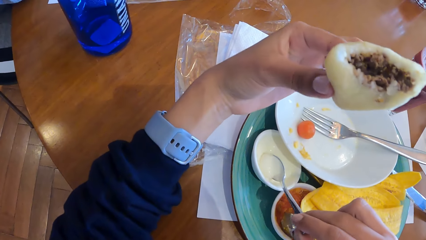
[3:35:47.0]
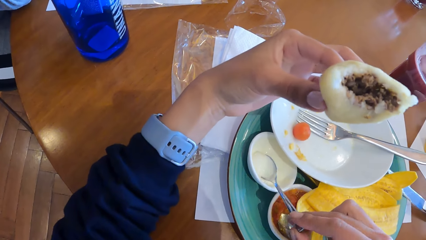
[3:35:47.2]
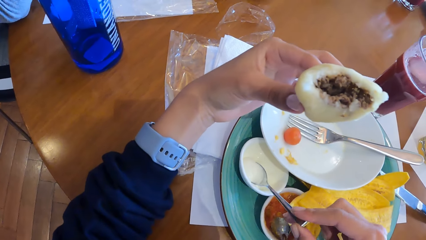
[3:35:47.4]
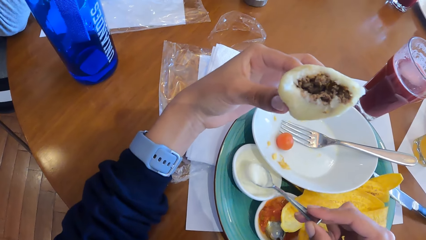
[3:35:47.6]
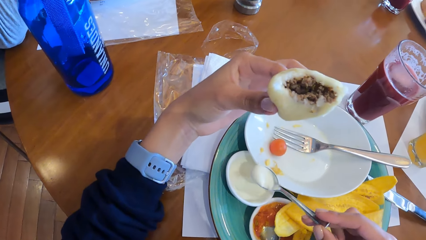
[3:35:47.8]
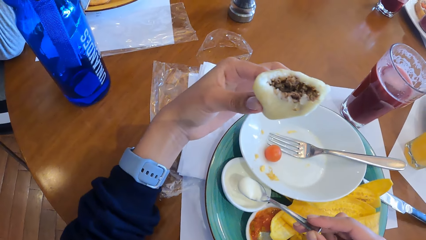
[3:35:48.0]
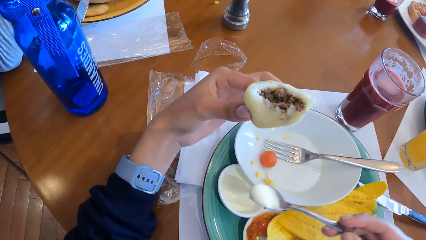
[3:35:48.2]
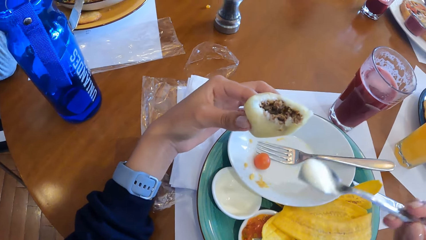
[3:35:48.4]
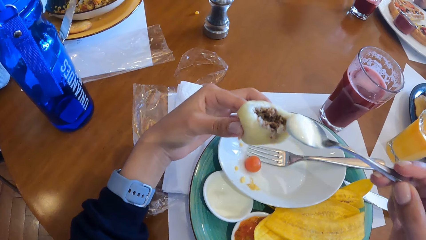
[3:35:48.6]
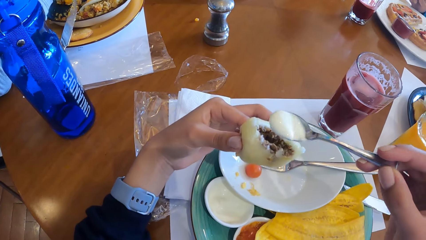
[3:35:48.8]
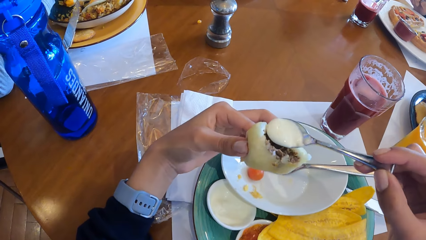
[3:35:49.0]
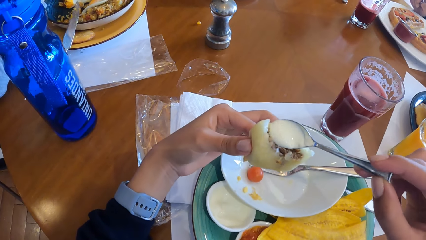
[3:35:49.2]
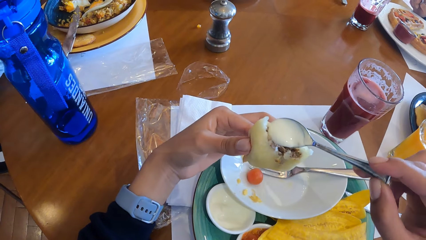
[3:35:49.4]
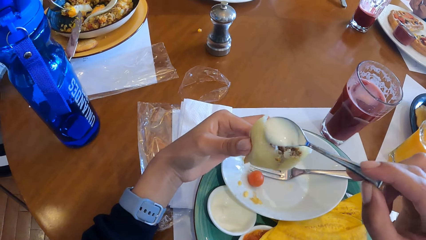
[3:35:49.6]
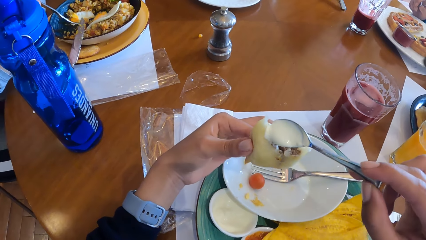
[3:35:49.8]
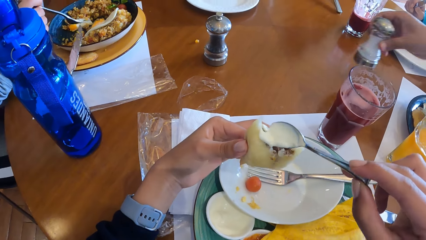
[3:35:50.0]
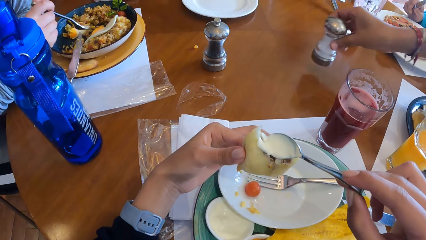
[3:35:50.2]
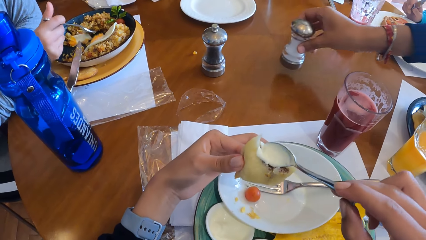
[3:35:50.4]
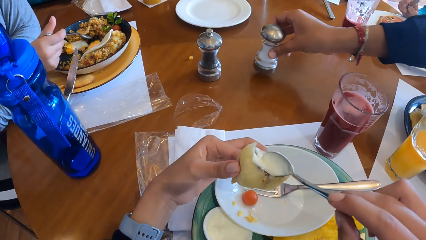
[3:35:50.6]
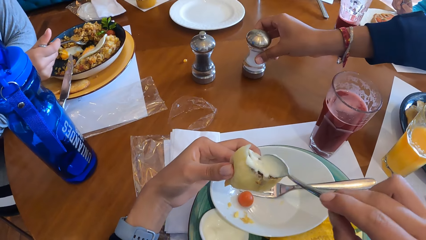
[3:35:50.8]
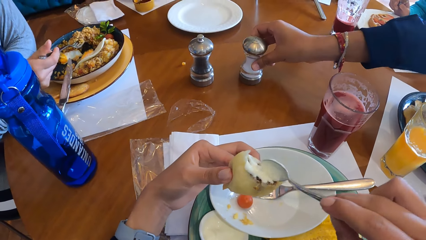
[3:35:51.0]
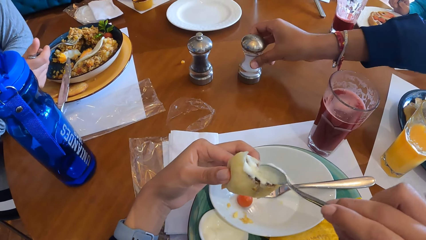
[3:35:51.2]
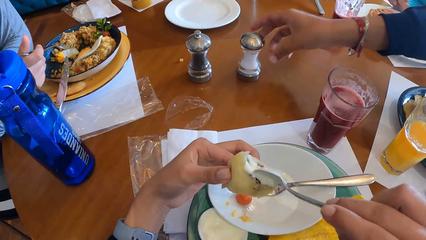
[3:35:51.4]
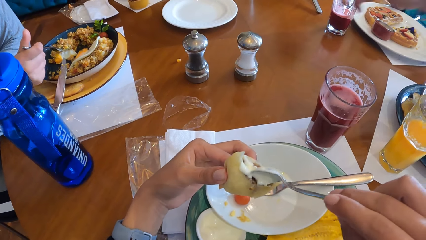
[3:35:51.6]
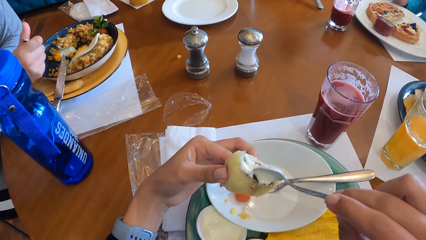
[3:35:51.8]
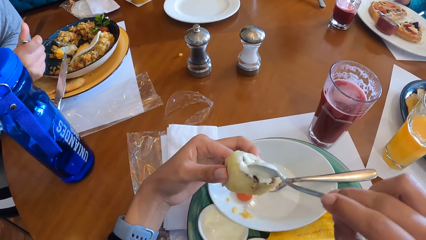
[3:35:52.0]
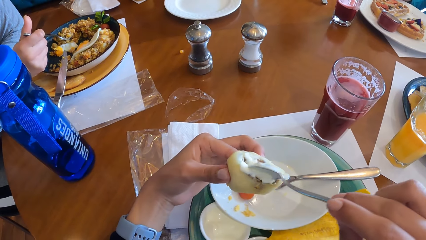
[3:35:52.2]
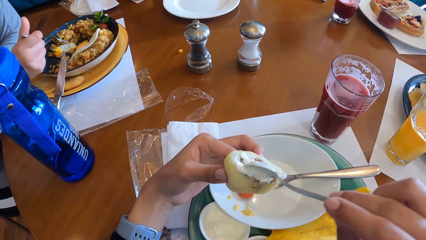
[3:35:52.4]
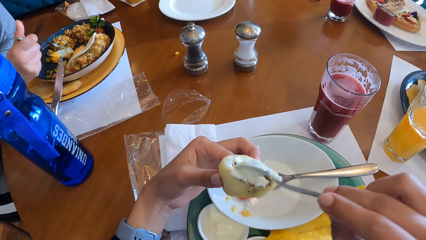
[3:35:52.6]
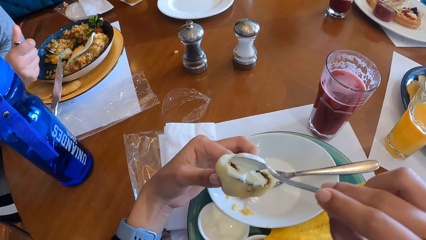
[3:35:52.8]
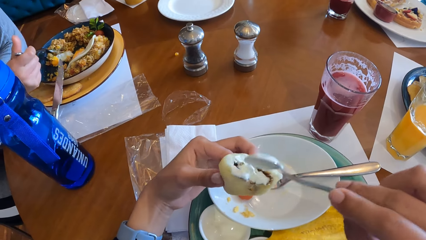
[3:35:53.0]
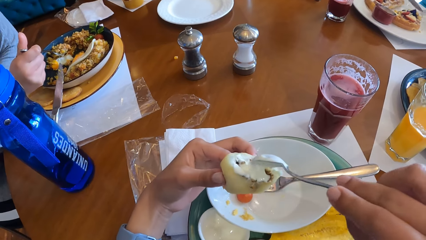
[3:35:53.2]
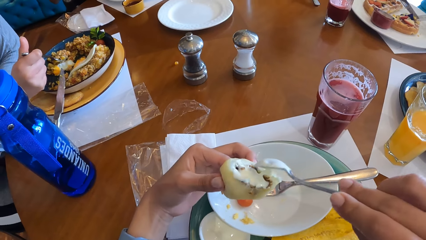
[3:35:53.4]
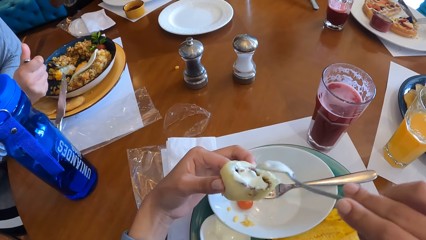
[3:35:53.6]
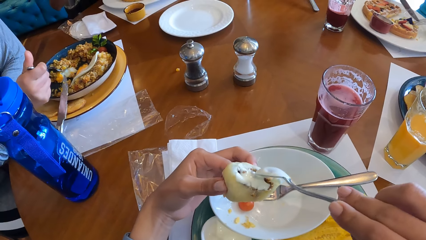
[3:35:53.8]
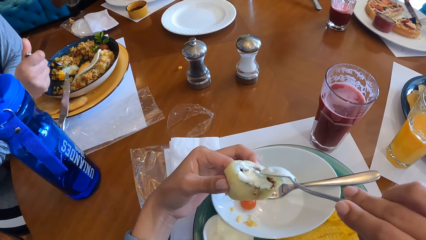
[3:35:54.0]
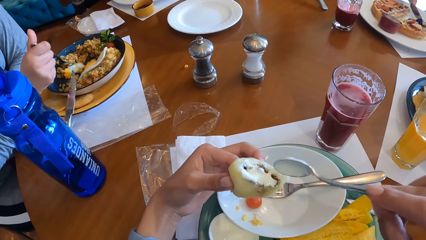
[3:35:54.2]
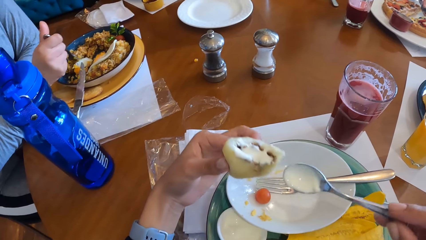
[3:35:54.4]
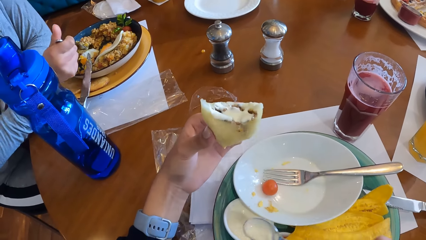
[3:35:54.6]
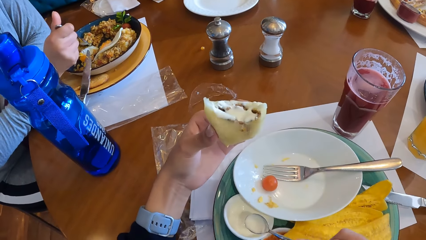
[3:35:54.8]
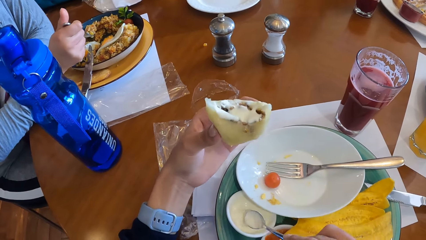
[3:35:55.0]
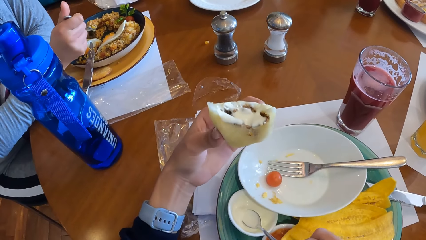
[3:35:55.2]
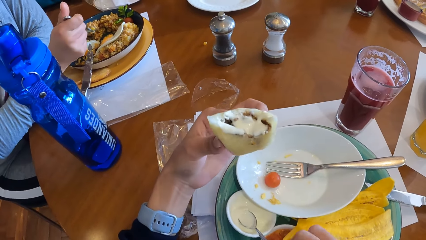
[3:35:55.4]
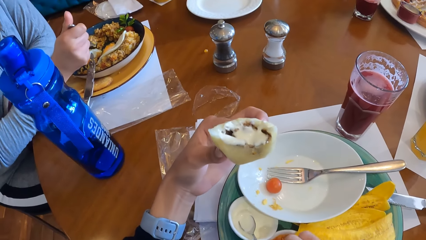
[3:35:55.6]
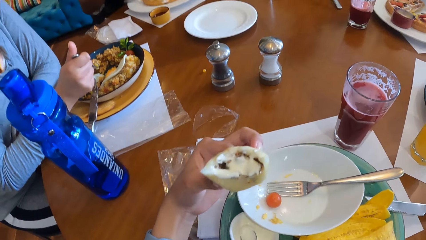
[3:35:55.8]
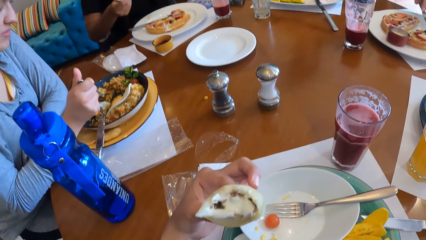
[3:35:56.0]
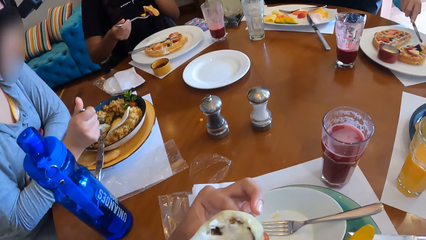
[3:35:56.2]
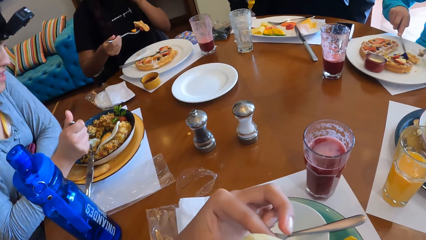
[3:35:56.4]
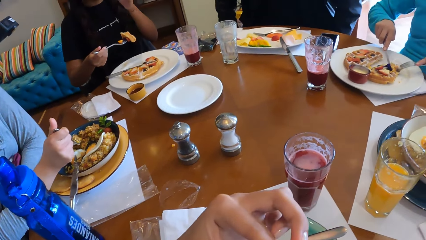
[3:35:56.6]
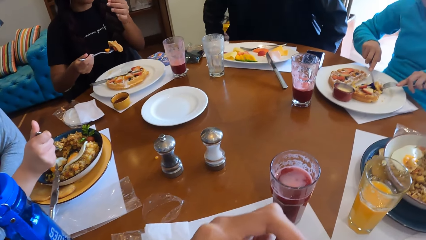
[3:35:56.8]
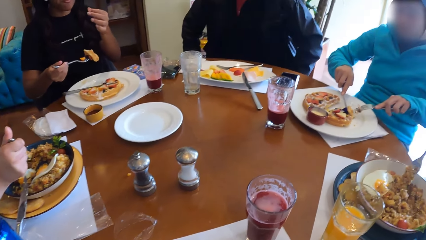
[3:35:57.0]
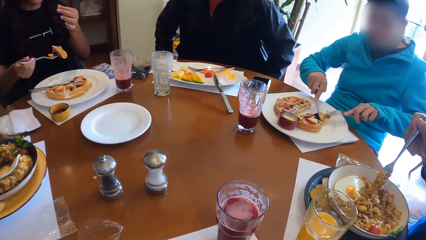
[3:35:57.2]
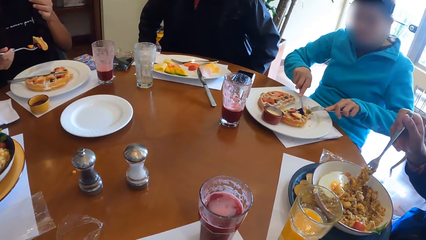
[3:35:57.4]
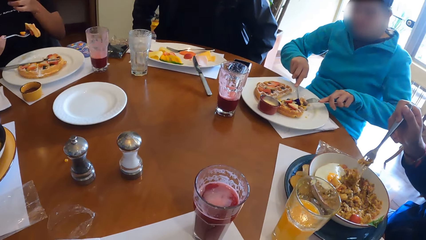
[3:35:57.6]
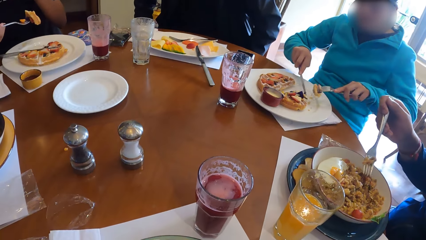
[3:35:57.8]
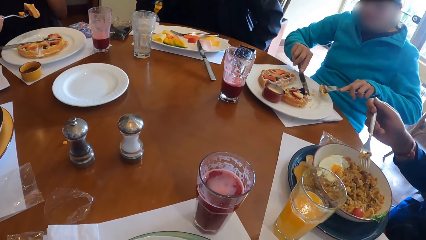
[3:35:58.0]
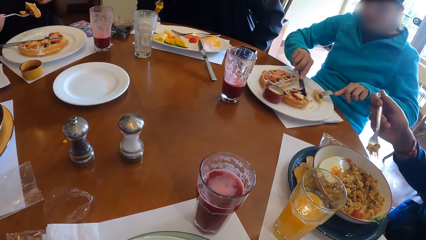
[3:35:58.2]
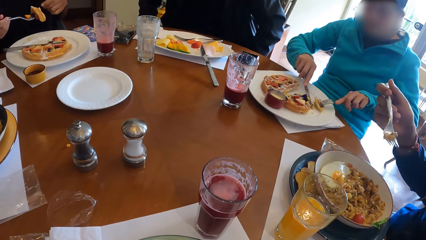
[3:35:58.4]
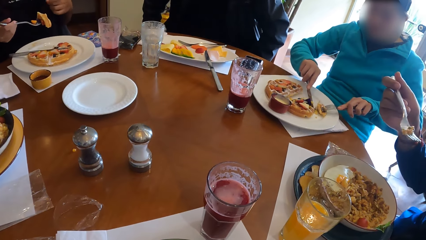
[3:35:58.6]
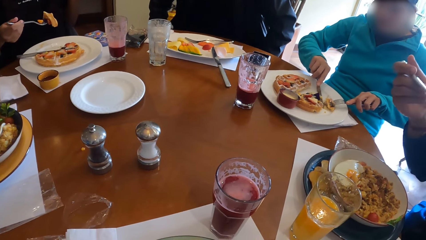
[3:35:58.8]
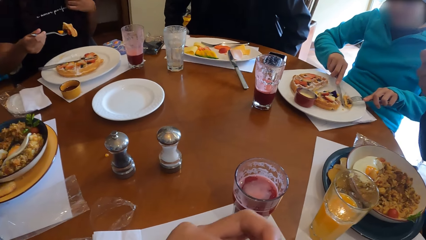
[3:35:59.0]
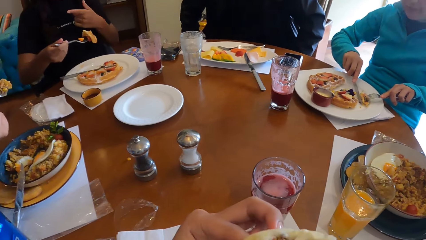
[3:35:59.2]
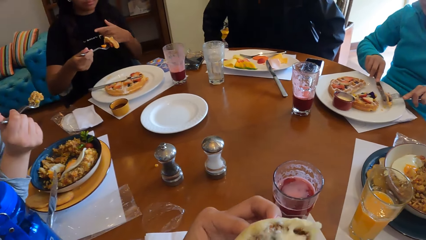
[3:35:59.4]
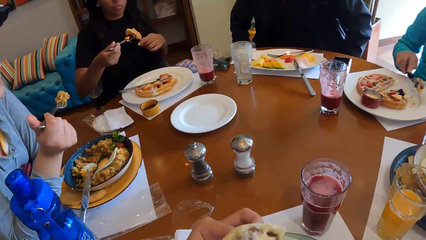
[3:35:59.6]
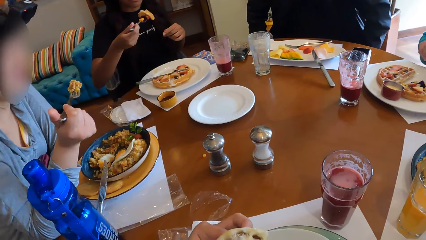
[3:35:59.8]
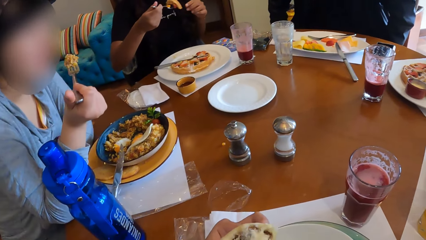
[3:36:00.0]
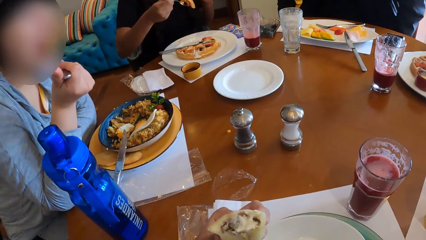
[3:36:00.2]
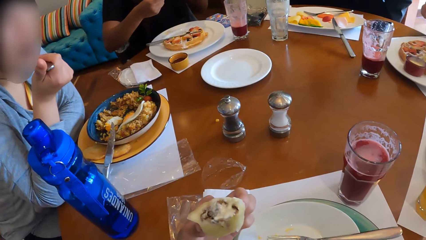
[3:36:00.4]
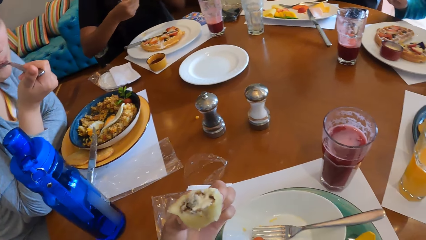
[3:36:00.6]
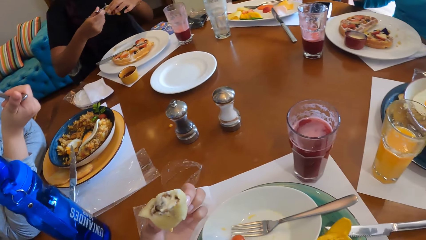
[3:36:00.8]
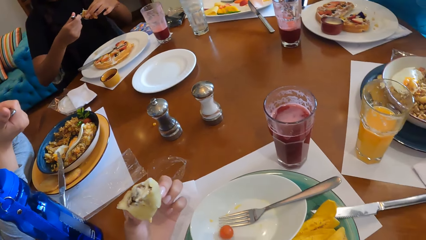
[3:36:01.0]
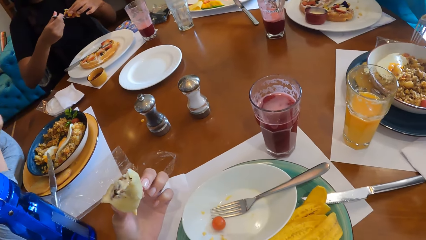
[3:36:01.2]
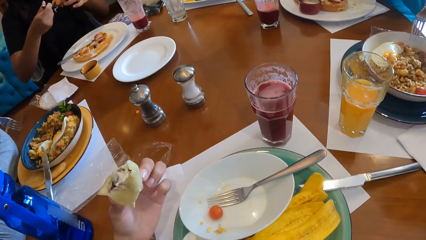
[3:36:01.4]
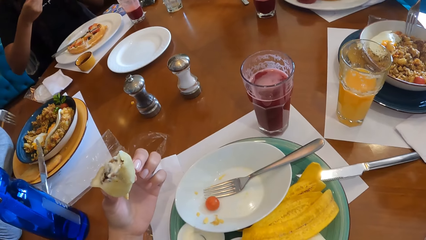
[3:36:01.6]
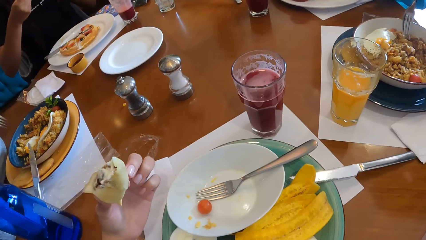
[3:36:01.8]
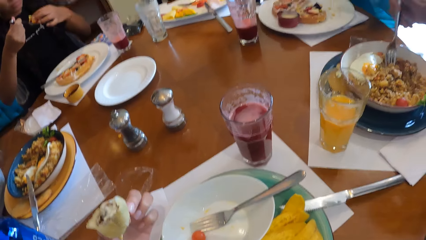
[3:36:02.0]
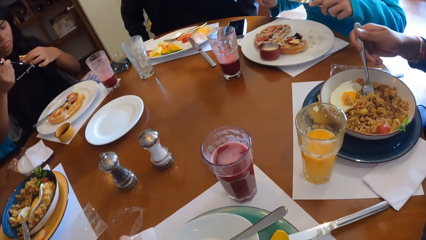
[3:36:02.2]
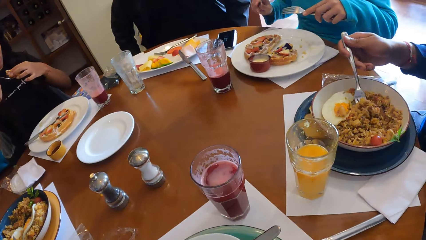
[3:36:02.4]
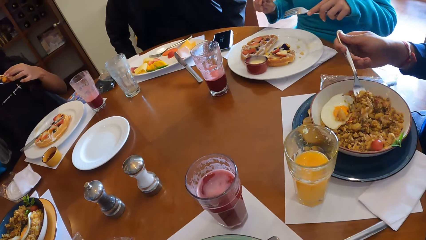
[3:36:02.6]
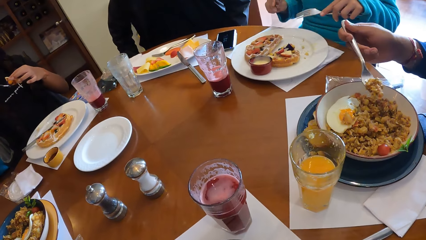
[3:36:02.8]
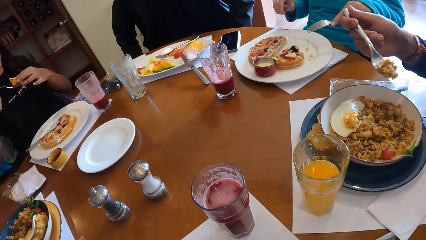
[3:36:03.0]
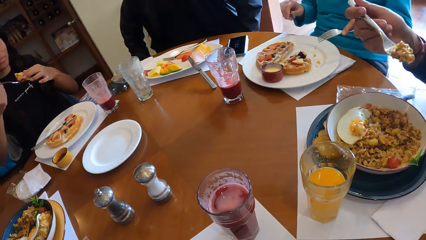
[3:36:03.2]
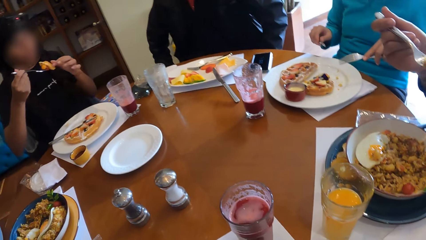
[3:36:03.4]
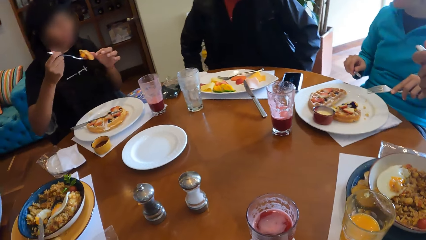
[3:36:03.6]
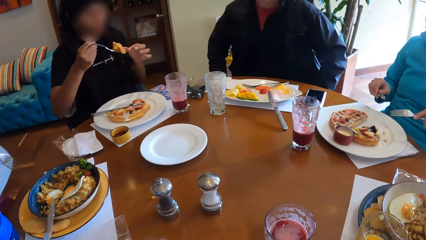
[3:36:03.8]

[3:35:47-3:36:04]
The camera wearer takes maple syrup from the cup of maple syrup on the tray with the spoon in his right hand. He pours the maple syrup on his right hand inside the sausage roll in his left hand. A man drops a salt shaker on the table with his right hand. The camera wearer puts the spoon on the dish and eats food.
